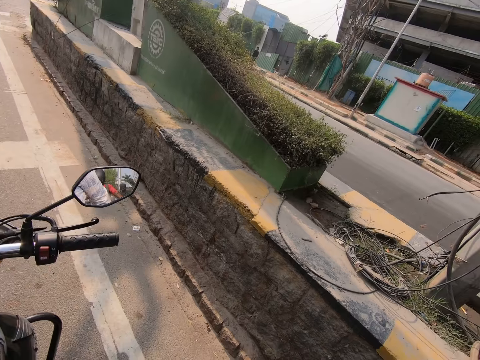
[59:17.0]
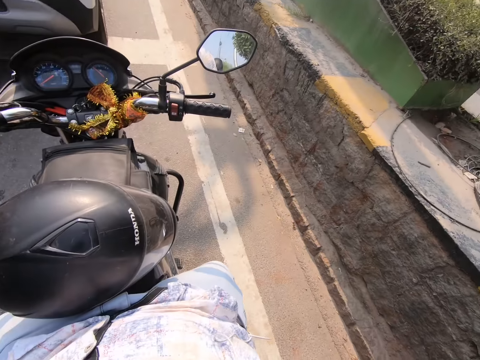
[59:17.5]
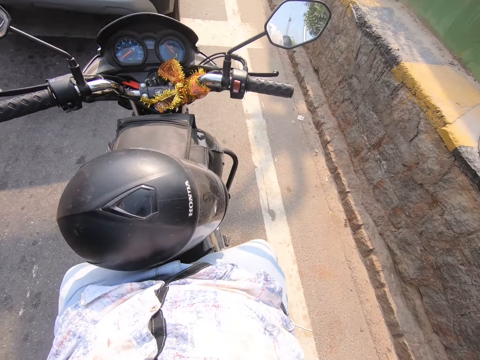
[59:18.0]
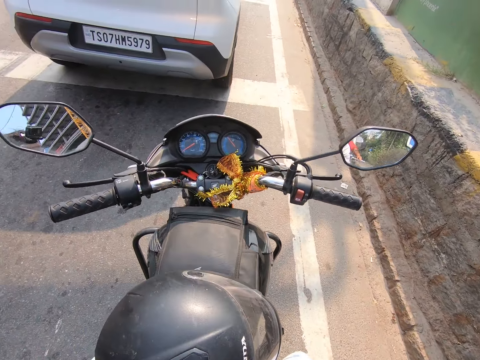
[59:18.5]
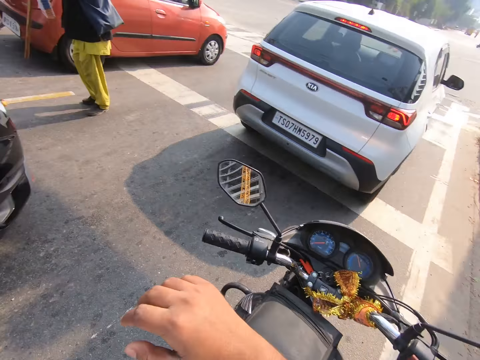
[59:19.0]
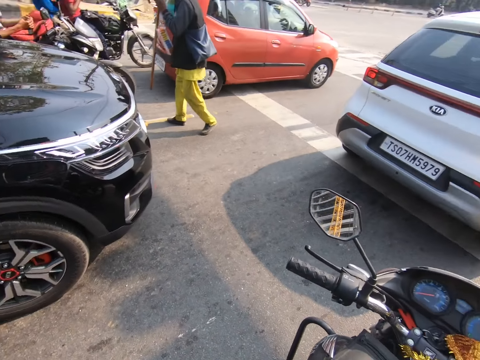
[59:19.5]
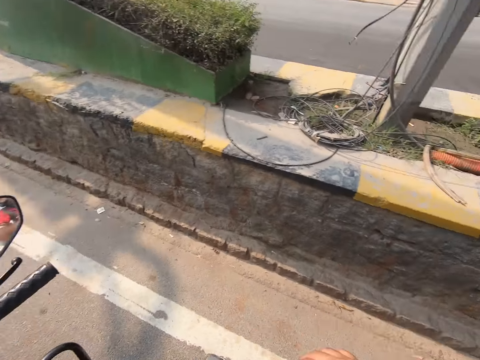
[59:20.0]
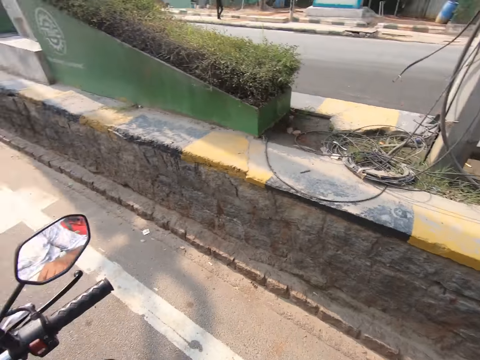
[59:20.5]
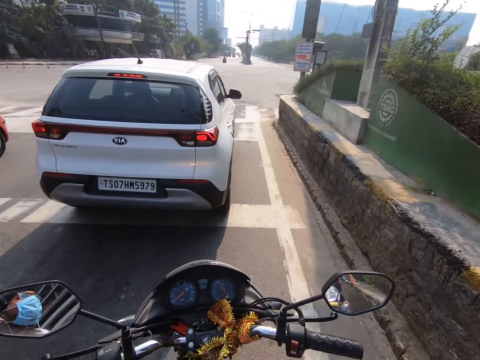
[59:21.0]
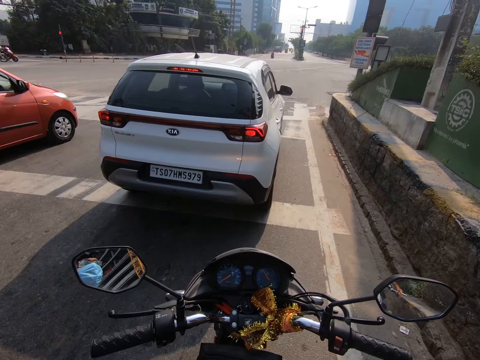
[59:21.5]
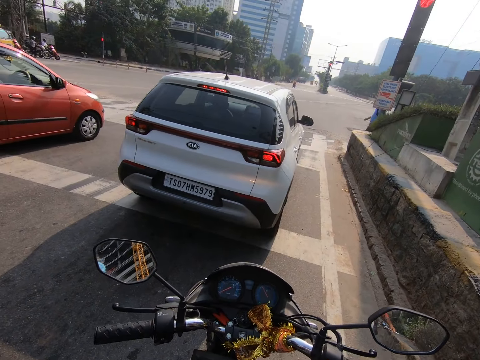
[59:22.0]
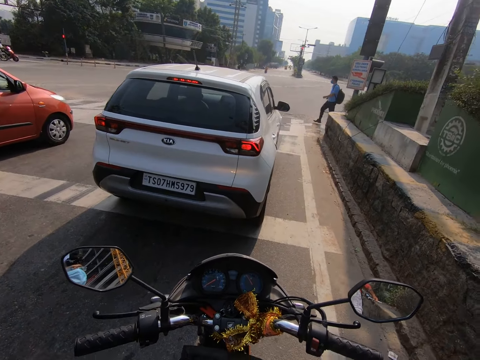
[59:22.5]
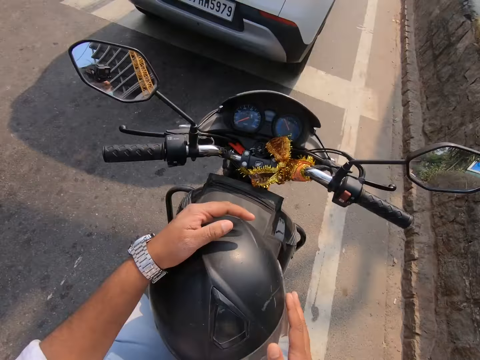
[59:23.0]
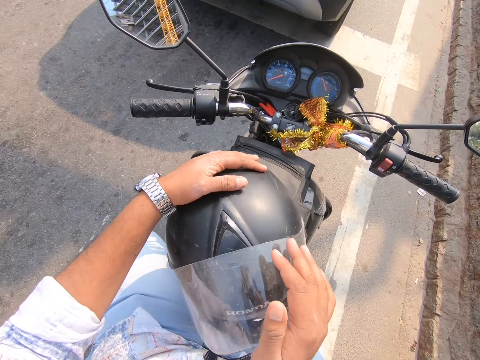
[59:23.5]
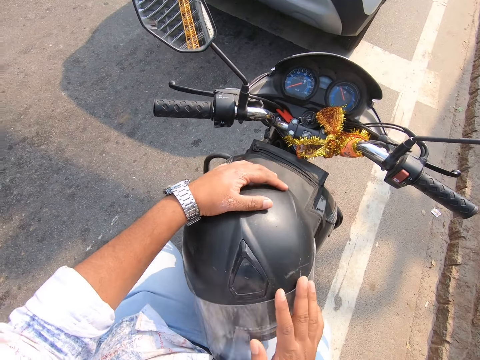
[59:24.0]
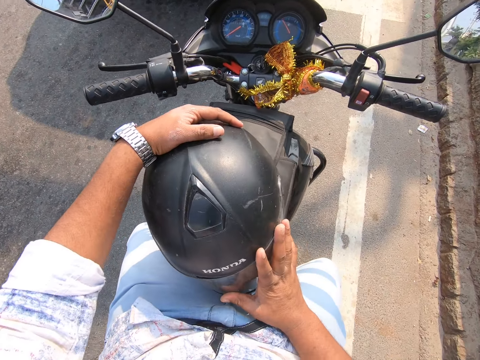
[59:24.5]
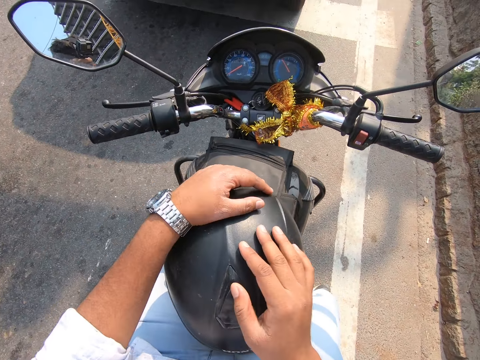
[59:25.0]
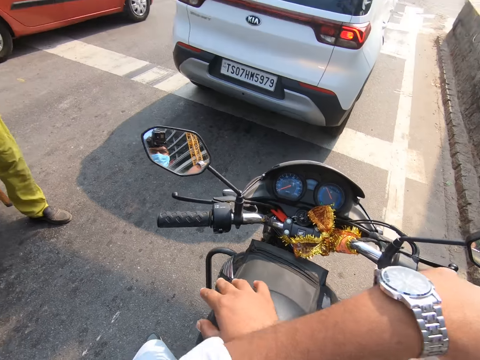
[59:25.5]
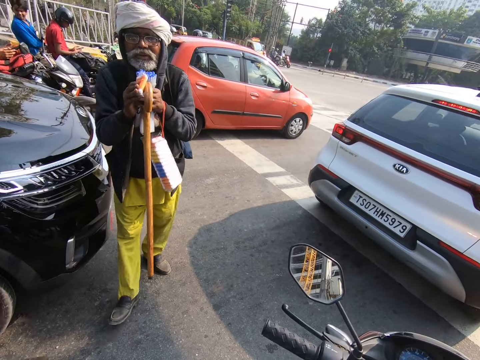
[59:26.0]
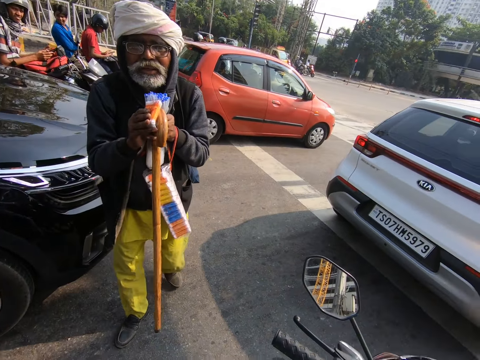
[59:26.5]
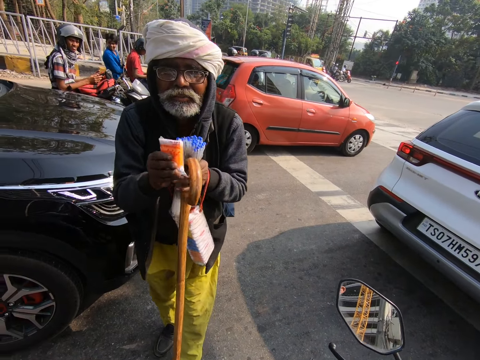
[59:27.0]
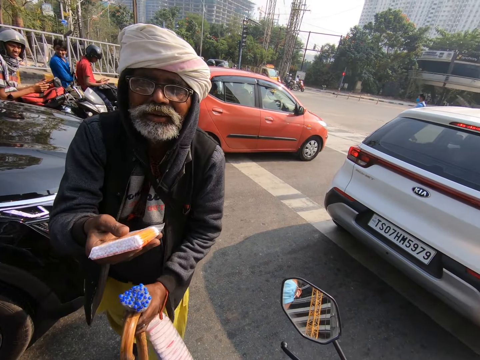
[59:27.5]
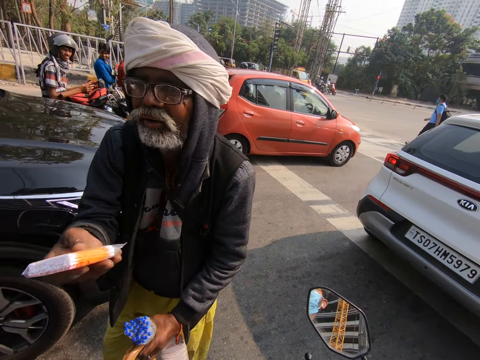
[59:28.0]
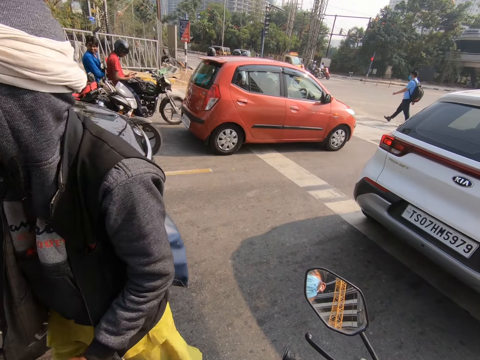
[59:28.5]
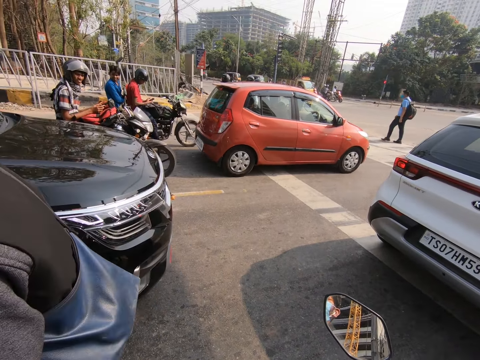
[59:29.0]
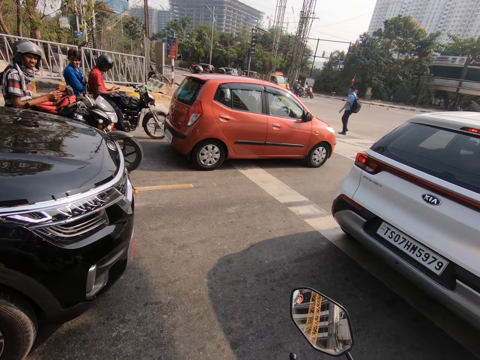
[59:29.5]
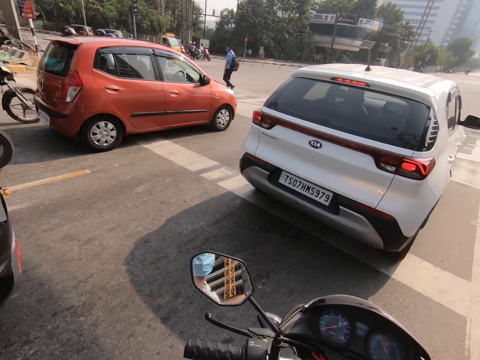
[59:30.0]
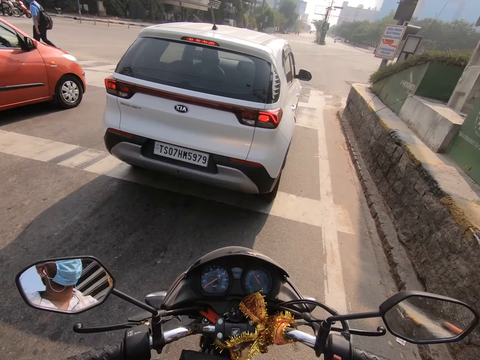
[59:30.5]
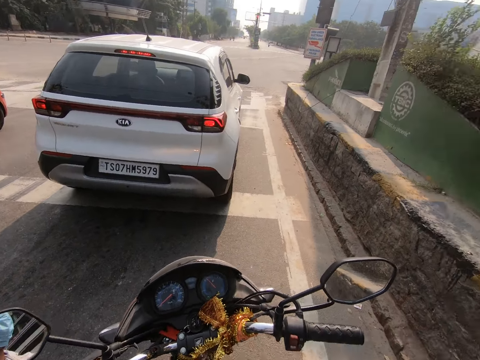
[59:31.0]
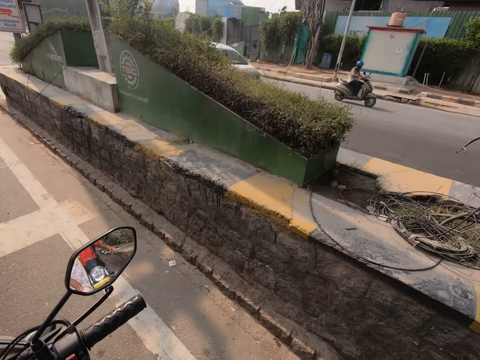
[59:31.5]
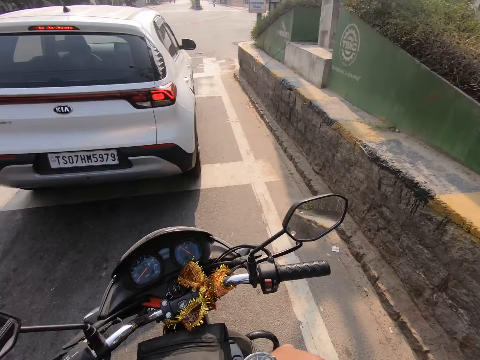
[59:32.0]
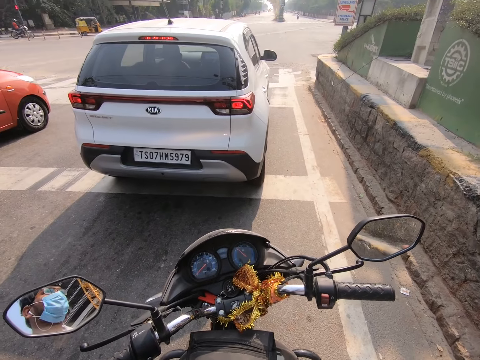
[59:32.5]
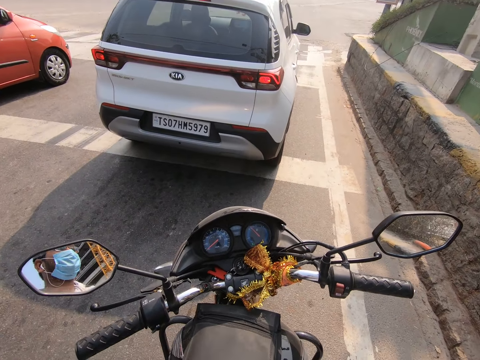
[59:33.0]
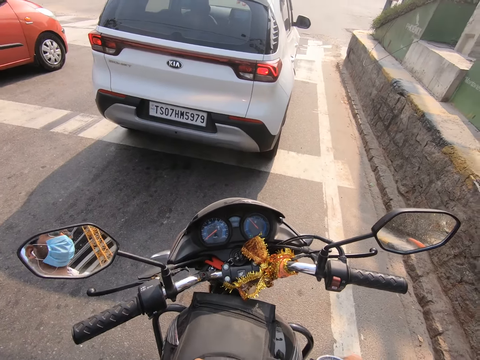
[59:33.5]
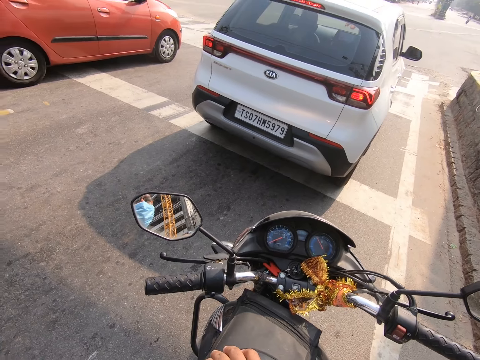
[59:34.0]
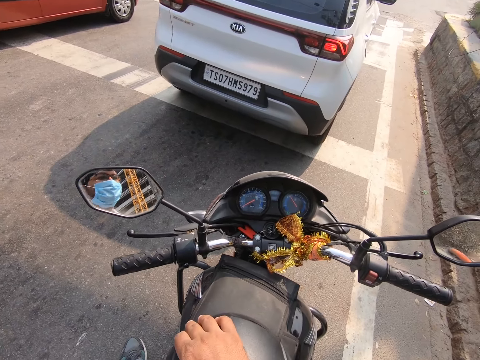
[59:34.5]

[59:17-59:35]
The camera wearer closes a helmet shade on the motorcycle with his right hand. He stares around. He converses with a man. He looks around.

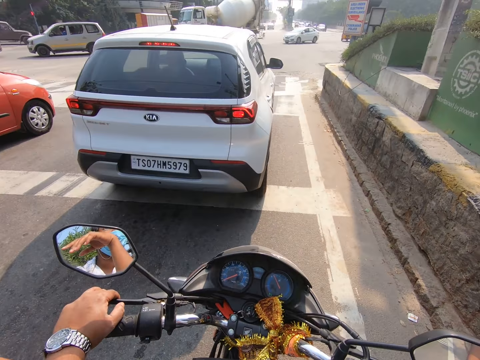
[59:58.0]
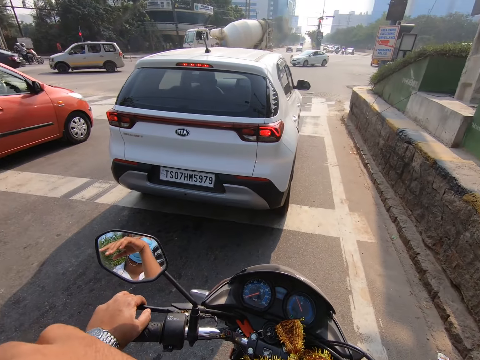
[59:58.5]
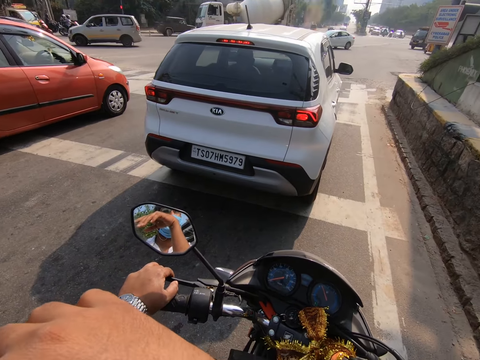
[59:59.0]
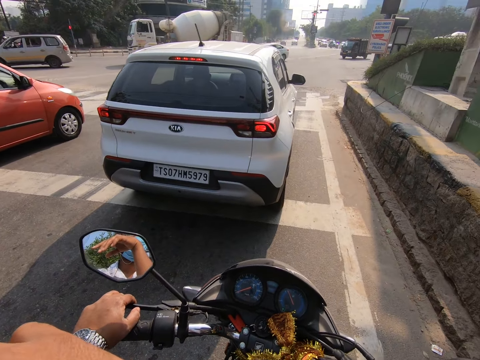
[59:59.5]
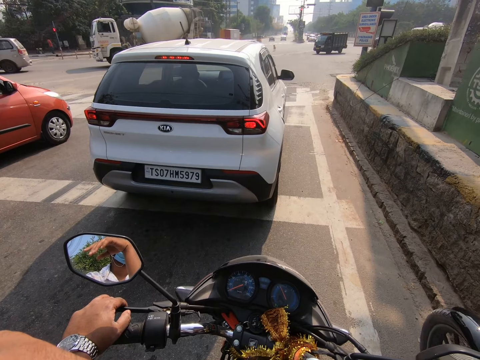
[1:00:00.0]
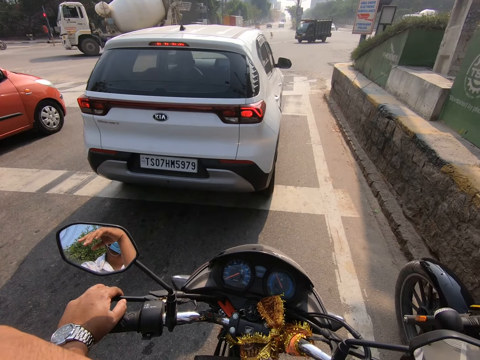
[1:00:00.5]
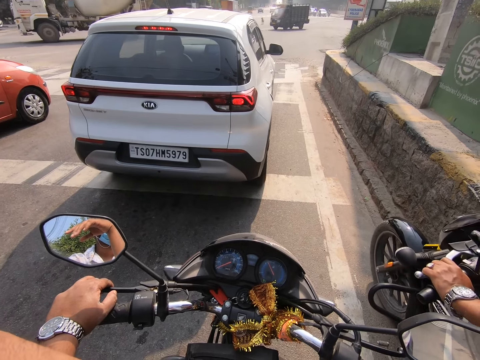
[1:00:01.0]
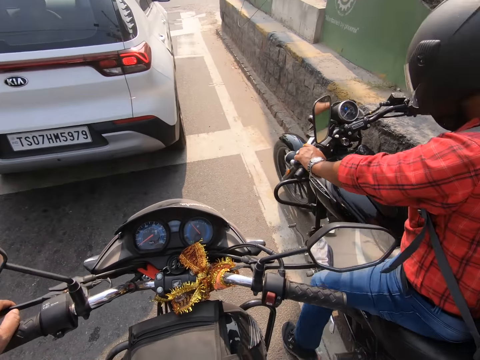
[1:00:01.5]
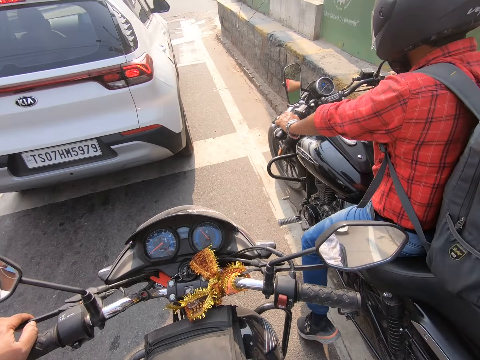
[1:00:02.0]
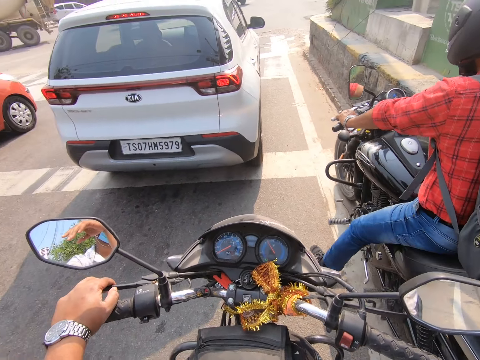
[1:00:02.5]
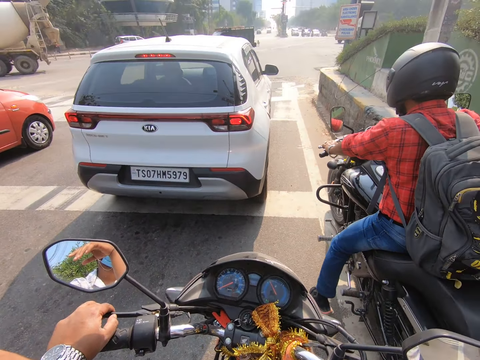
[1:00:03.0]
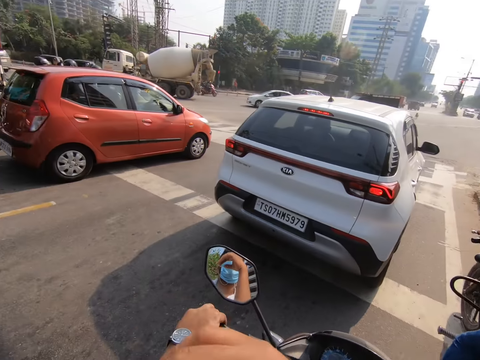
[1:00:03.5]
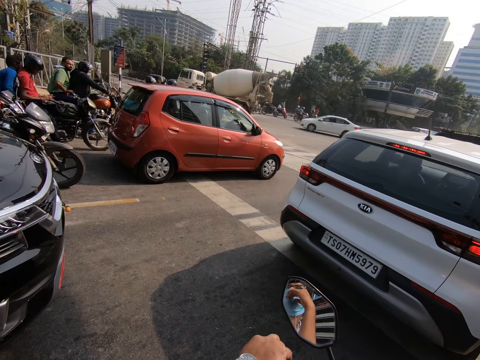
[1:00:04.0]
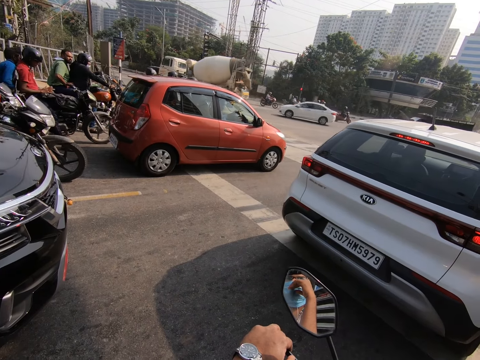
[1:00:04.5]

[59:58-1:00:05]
A motorcycle rides past the camera wearer.

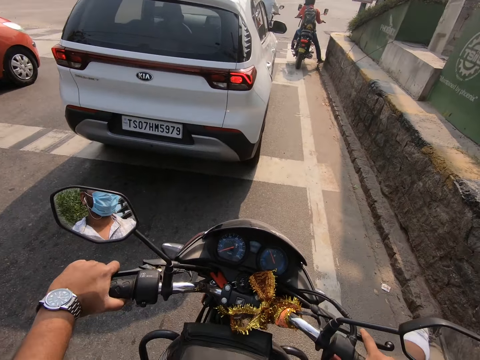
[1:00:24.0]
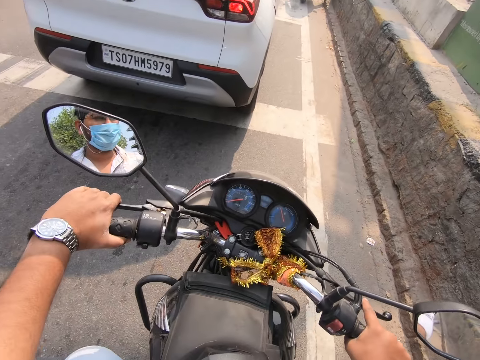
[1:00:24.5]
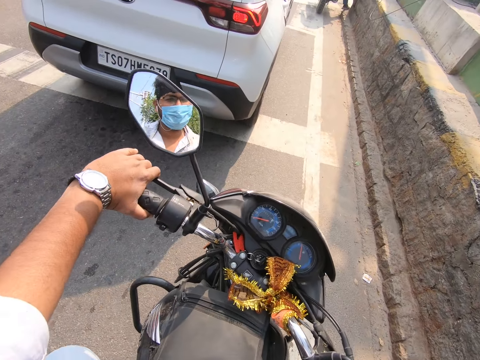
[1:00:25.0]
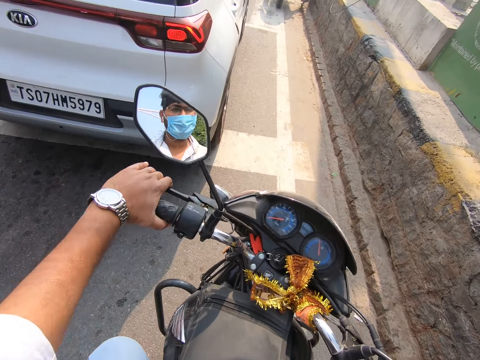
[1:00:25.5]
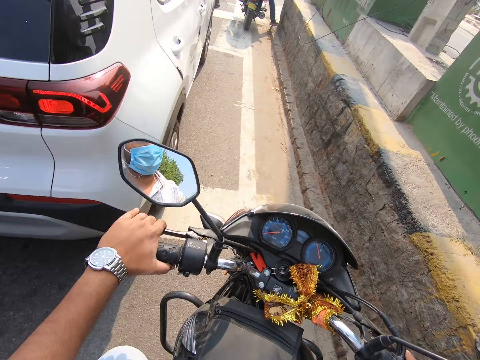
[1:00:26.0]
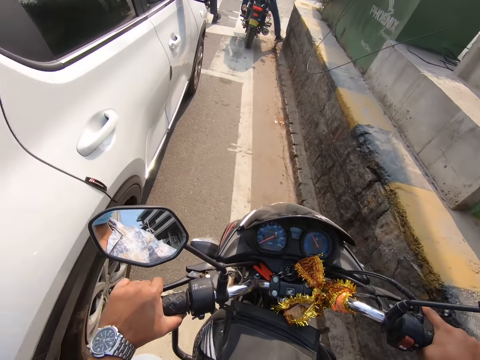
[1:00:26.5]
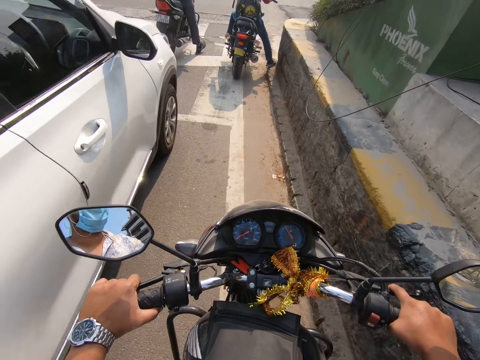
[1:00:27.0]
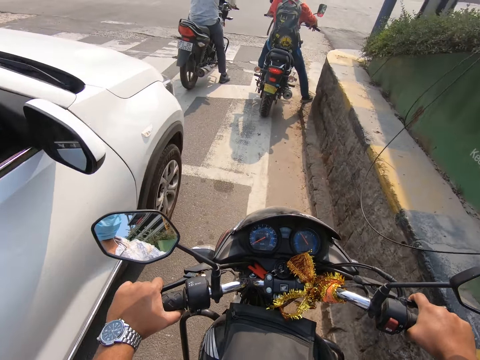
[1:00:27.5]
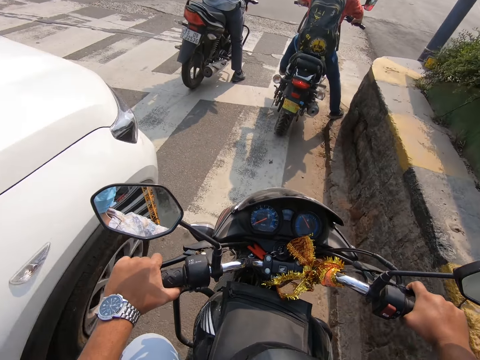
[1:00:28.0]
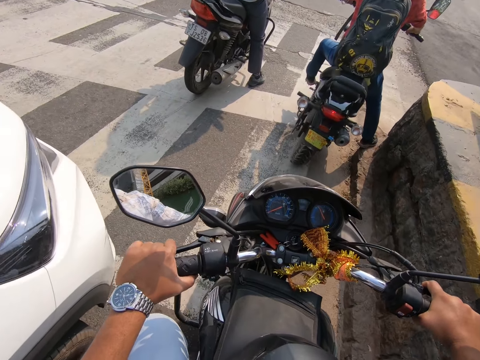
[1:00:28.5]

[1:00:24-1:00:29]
The camera wearer rides the motorcycle past a white car.
